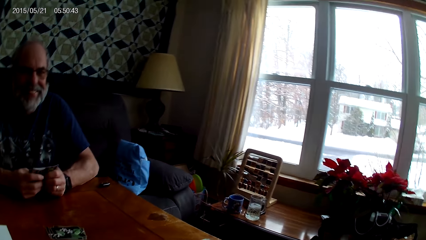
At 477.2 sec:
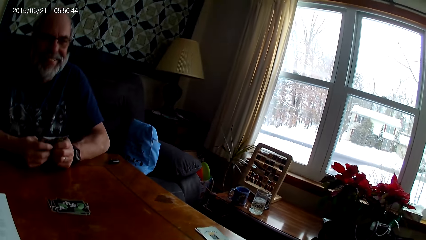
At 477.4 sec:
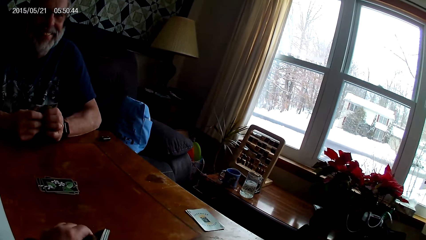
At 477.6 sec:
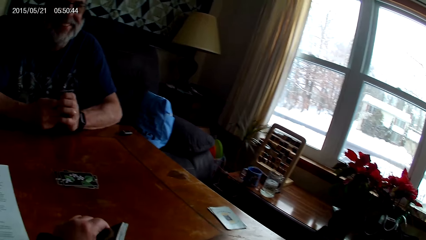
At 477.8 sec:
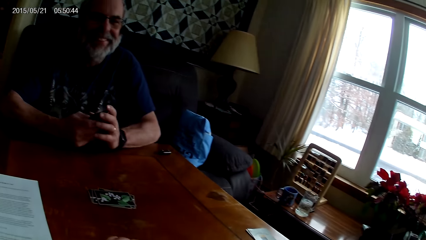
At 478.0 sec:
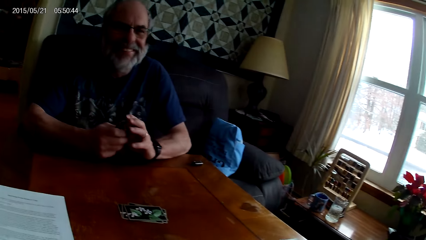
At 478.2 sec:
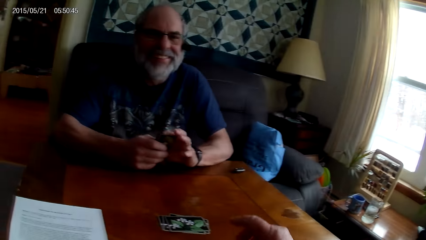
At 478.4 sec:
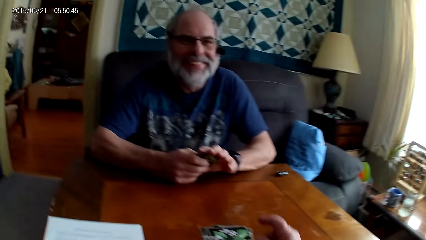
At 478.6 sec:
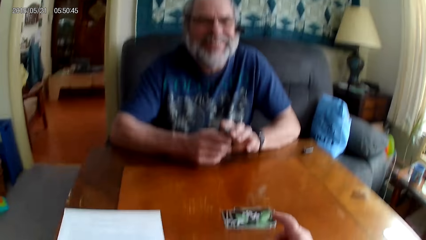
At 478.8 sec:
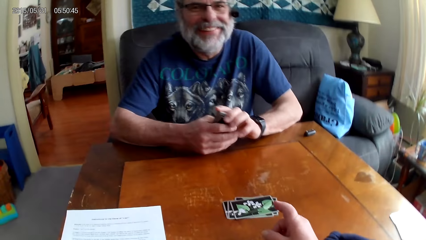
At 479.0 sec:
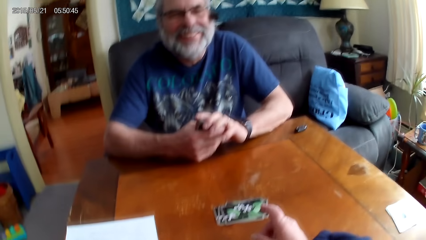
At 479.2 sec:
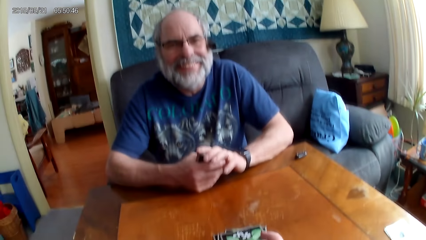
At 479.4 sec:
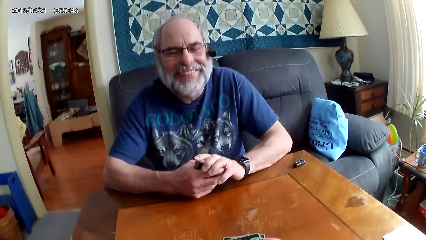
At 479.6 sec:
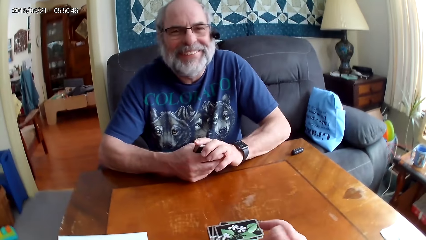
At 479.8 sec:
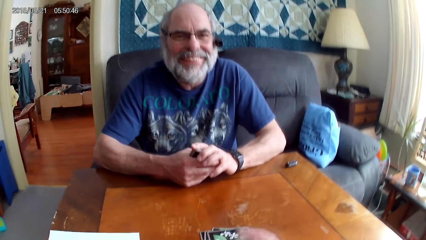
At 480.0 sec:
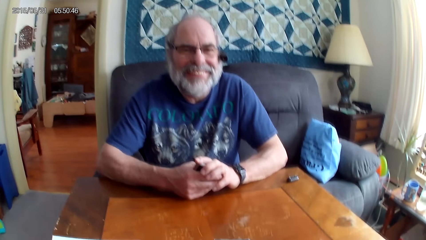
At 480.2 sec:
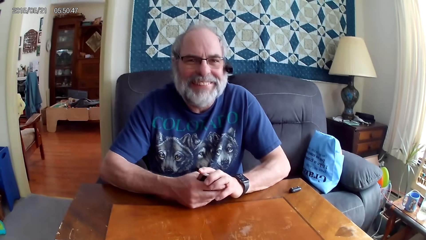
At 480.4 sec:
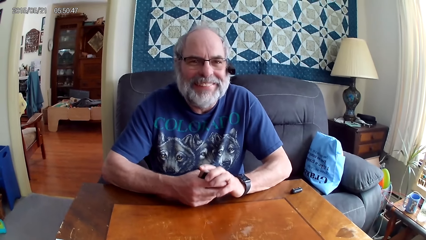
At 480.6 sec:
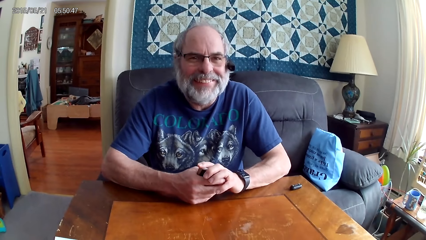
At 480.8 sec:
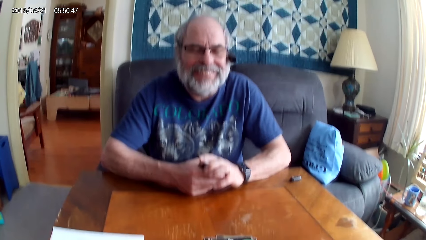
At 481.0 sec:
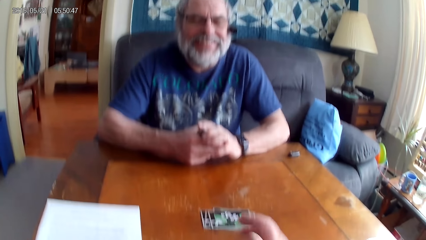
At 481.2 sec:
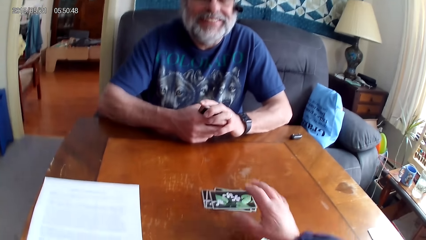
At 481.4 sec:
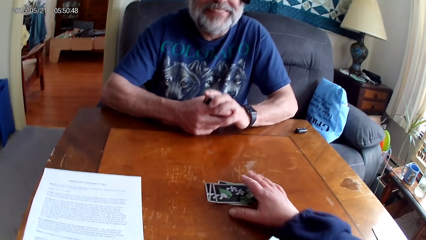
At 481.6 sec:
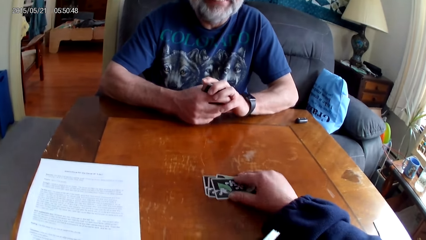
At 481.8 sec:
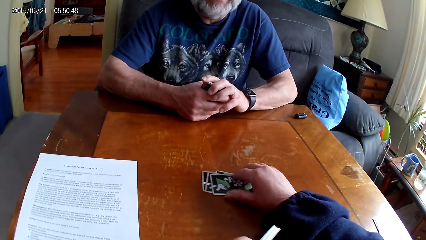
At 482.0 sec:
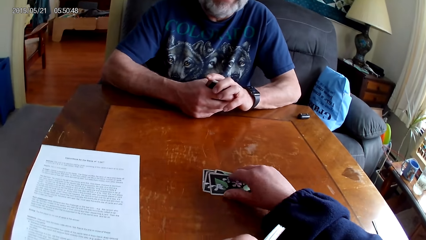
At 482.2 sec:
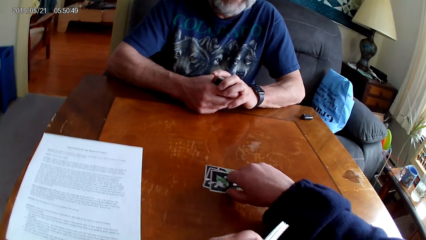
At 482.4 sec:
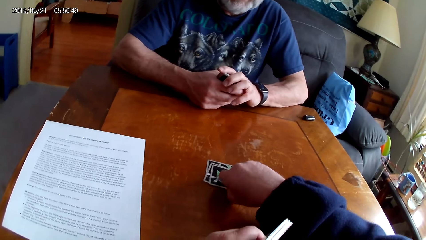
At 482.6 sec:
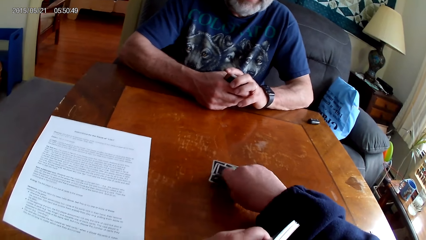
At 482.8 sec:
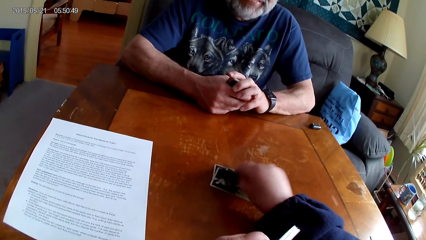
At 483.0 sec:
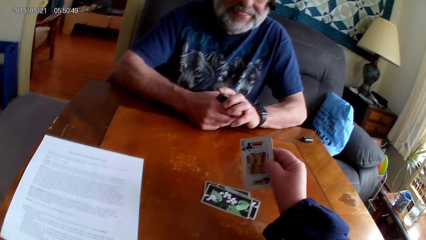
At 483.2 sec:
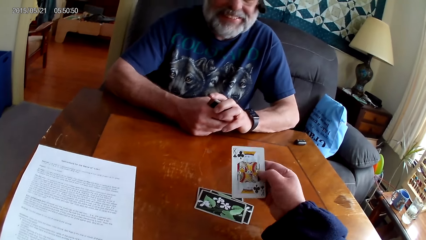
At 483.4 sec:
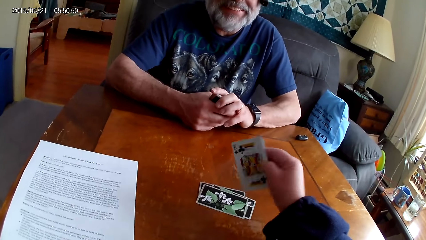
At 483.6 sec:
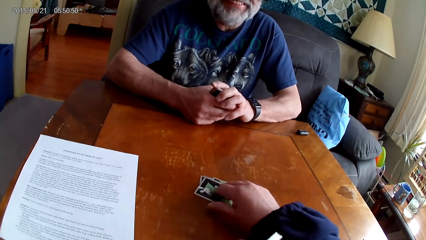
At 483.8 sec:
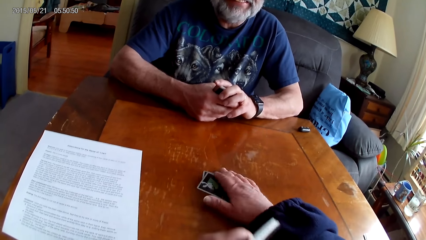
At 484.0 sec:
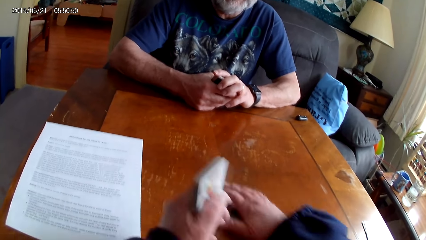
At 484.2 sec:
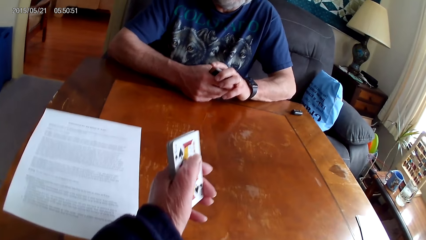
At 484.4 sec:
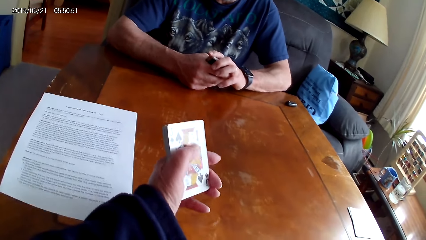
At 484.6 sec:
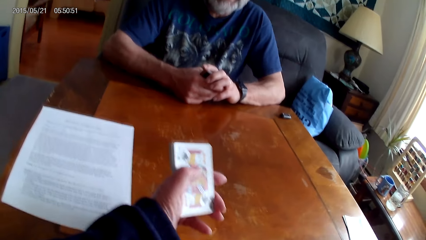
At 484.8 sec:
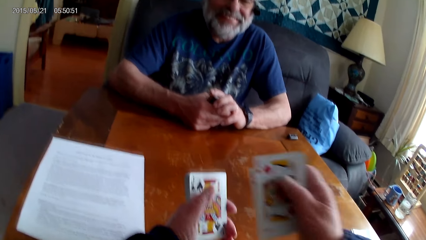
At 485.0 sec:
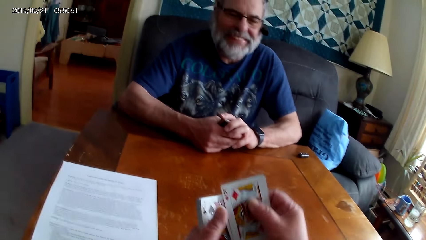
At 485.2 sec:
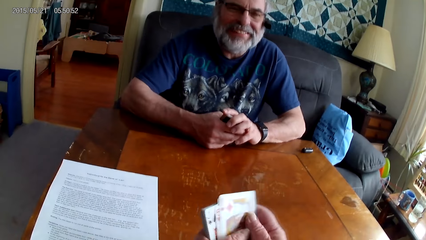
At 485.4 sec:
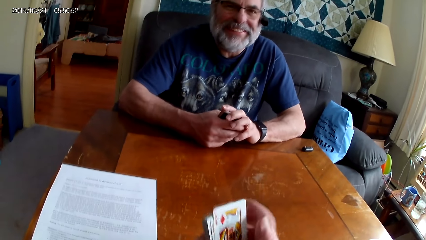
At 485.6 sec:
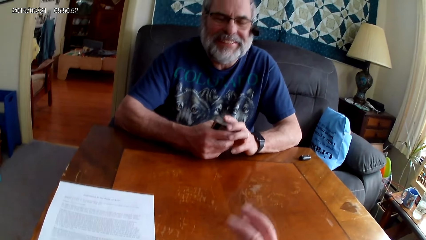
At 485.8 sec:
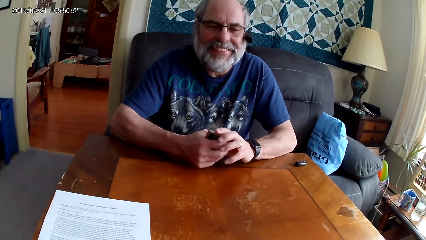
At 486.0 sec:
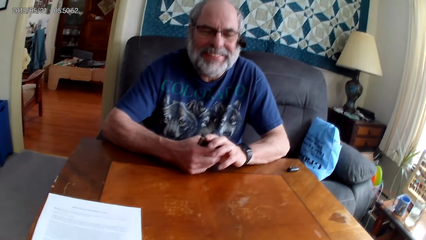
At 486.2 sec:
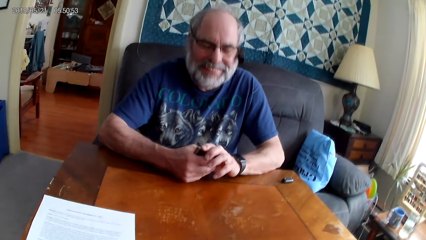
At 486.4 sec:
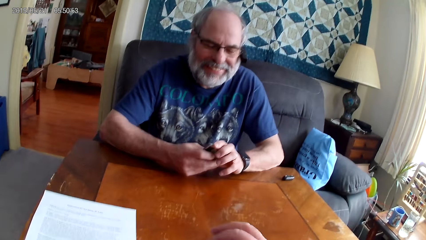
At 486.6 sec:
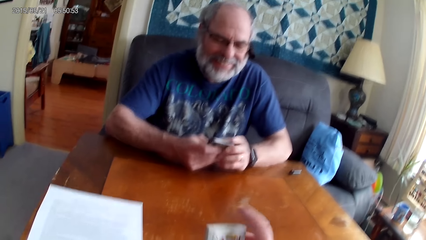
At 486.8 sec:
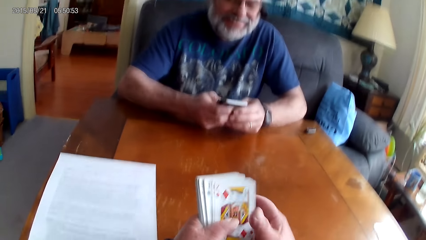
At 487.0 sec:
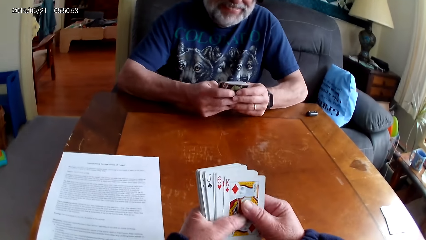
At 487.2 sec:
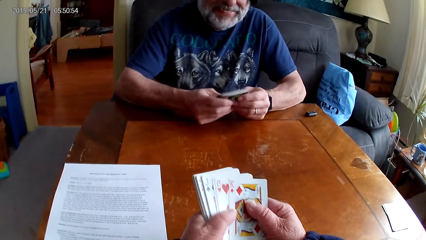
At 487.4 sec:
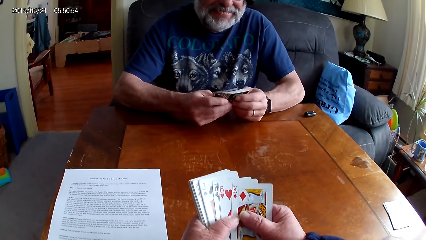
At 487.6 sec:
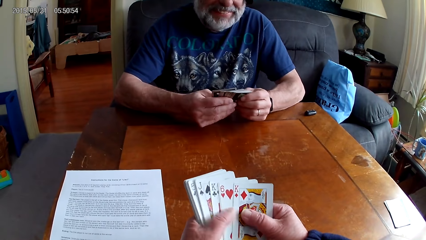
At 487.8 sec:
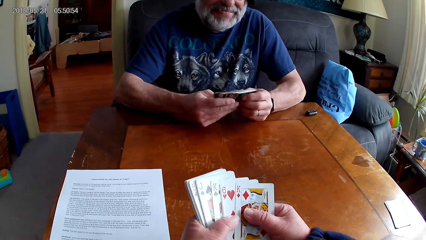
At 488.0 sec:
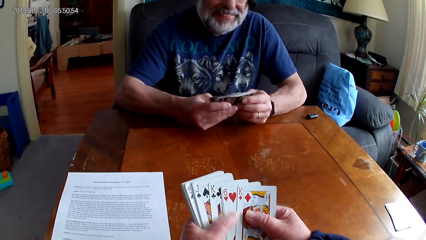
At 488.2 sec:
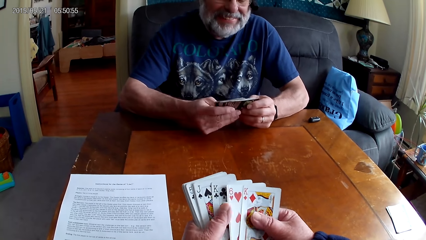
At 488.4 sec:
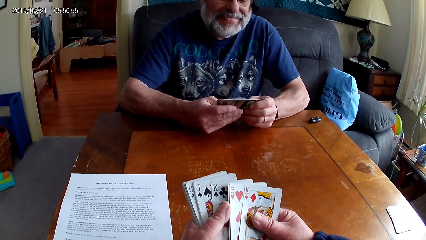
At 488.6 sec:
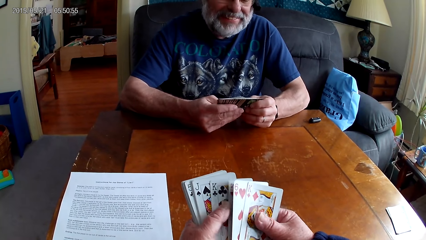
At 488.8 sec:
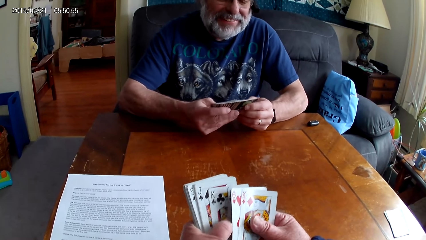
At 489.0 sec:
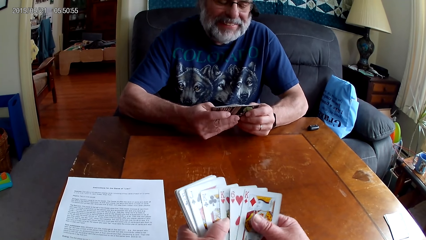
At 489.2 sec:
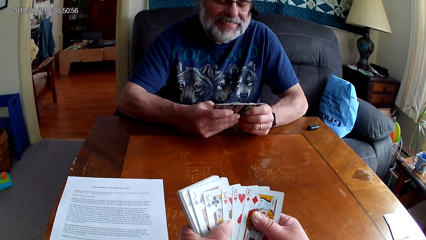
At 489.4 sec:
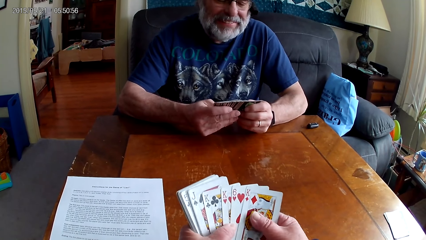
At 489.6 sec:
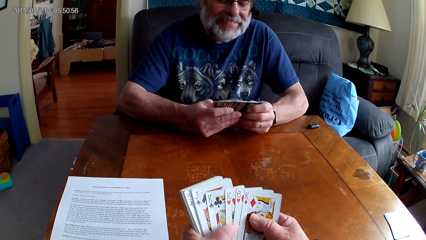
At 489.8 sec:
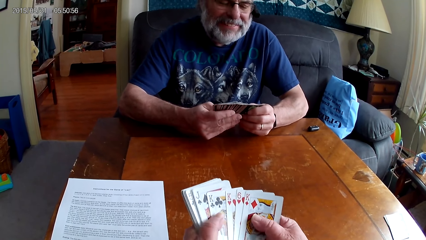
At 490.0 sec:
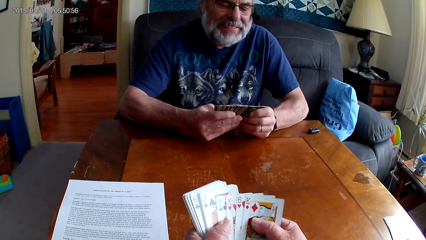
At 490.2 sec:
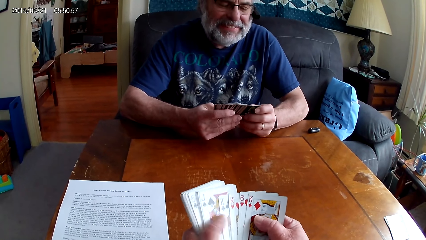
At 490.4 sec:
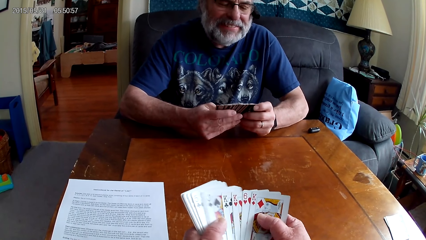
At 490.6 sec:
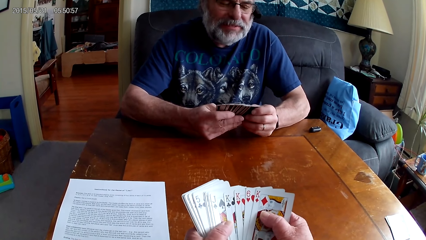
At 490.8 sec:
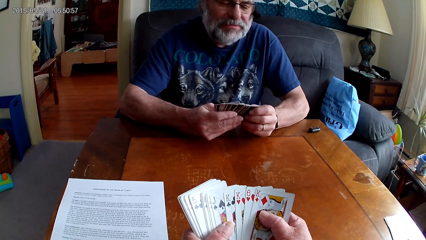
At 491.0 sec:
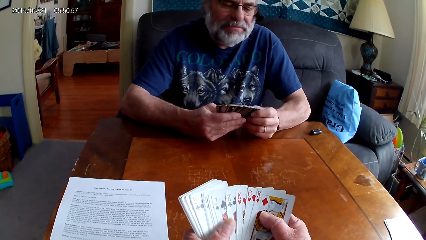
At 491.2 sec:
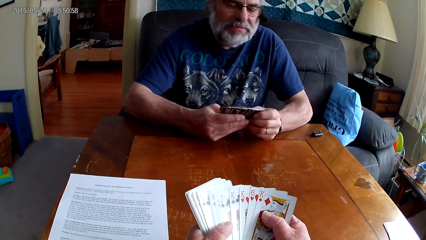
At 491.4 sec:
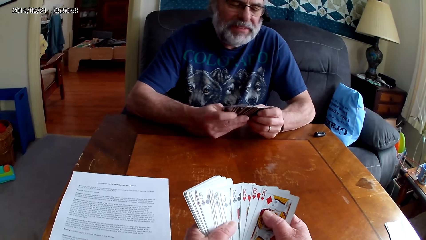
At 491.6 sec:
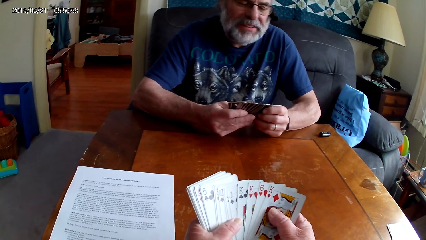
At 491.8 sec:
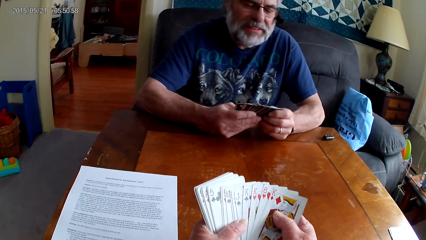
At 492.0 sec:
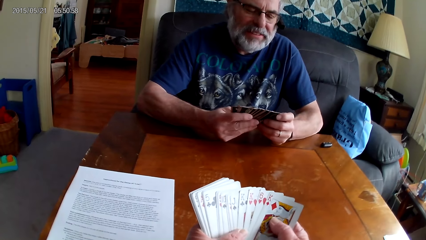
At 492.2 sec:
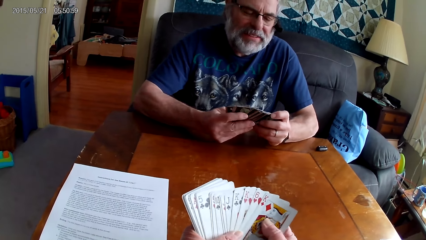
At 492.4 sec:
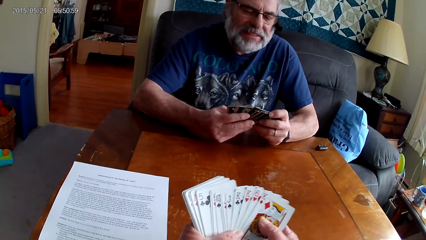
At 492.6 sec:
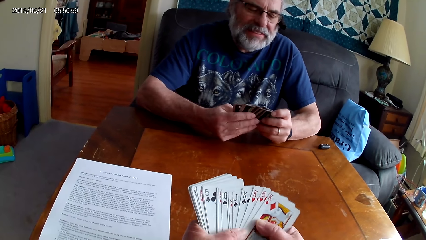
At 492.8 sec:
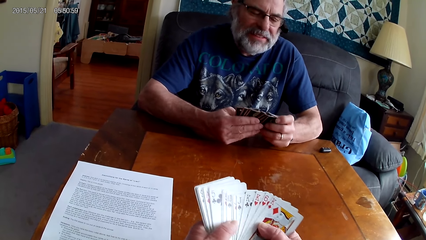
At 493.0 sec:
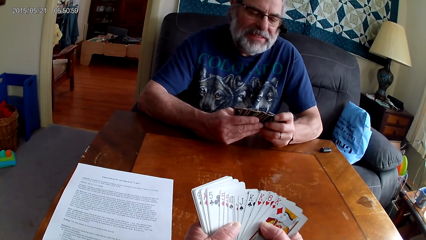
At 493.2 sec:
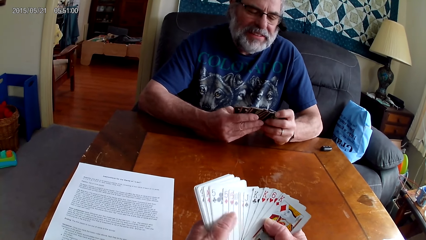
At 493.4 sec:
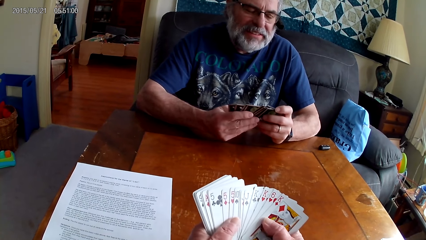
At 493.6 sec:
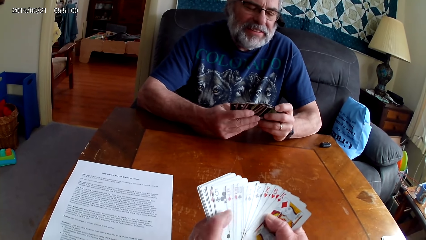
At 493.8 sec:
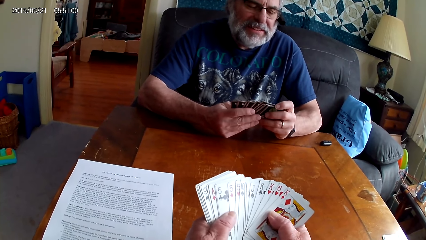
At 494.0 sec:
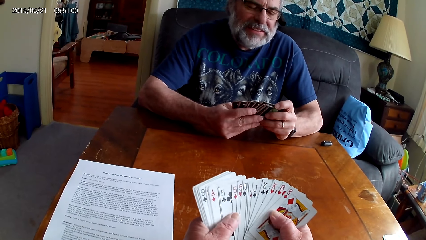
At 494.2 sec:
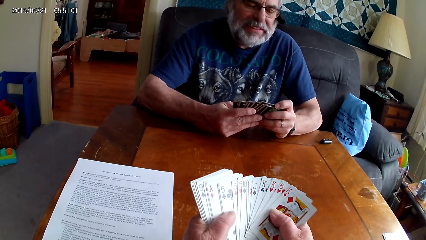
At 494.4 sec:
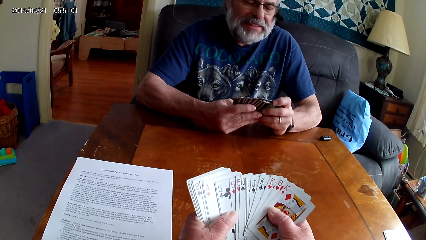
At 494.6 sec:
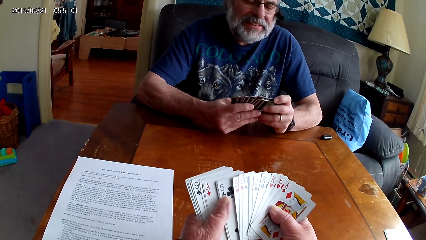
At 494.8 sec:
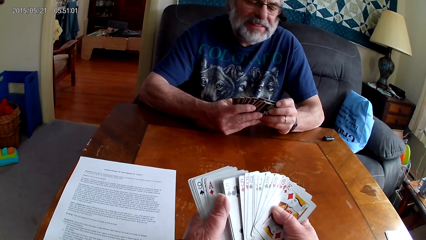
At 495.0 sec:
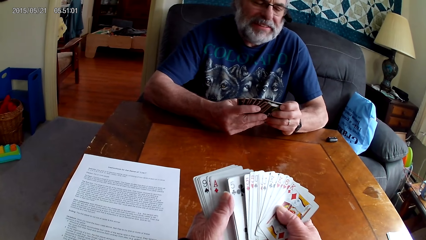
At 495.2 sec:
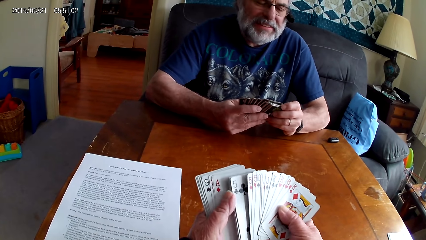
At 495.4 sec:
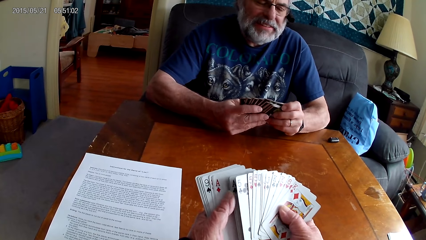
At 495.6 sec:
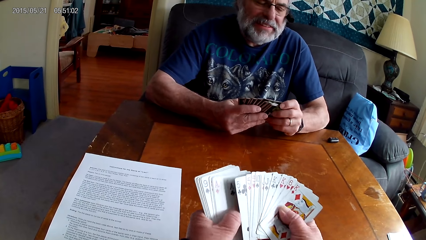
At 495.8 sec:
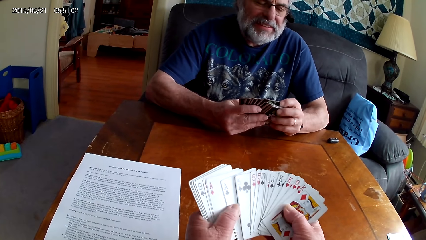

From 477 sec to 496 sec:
The camera wearer looks aside. A man smiles at the camera wearer. The camera wearer picks a card from the table. They pick up the cards, put a card on the table and arrange the cards. The man goes through the cards. The camera wearer goes through the cards.
